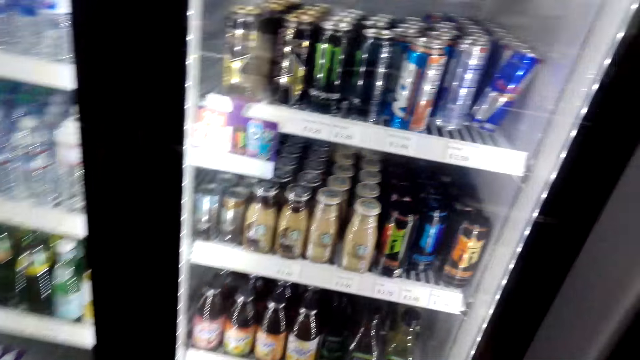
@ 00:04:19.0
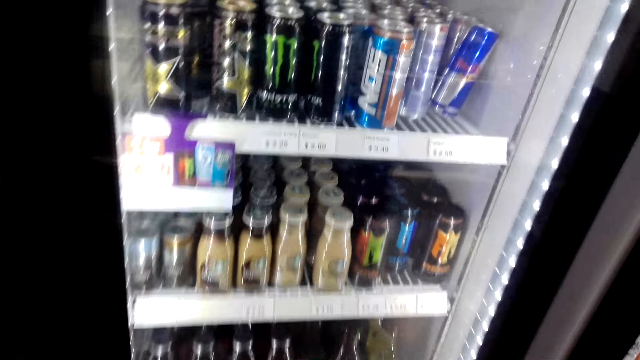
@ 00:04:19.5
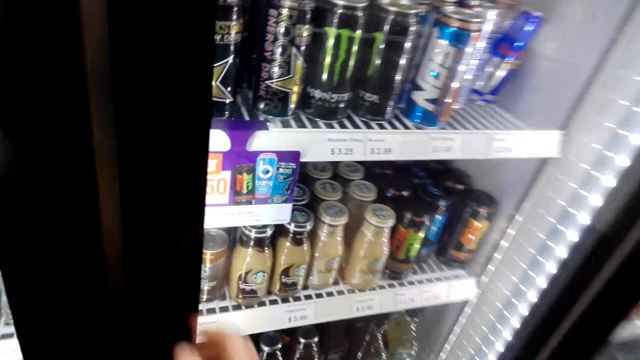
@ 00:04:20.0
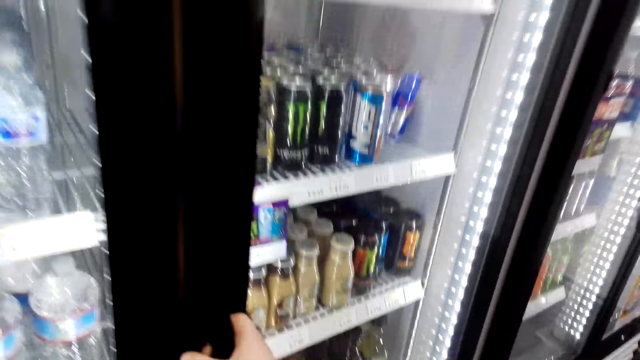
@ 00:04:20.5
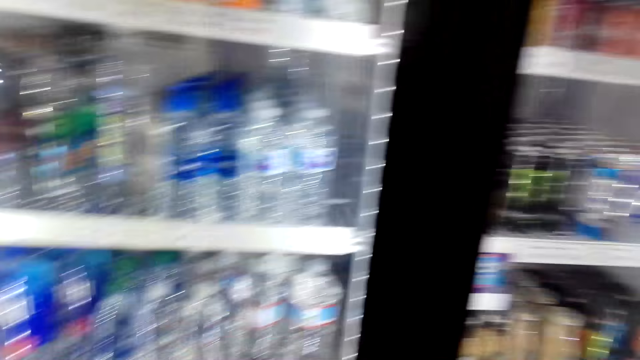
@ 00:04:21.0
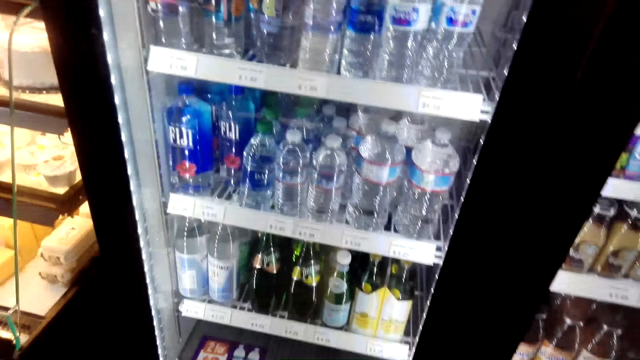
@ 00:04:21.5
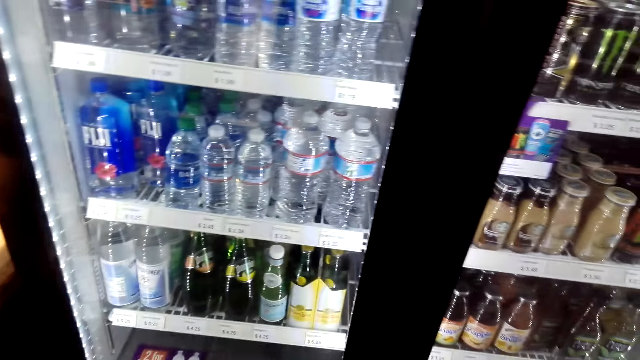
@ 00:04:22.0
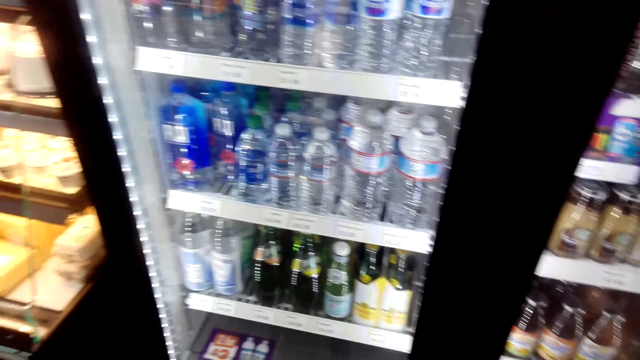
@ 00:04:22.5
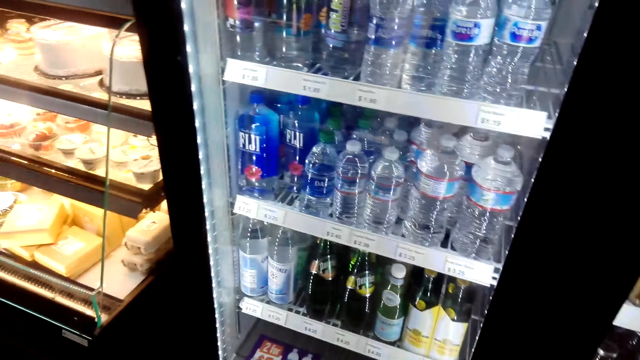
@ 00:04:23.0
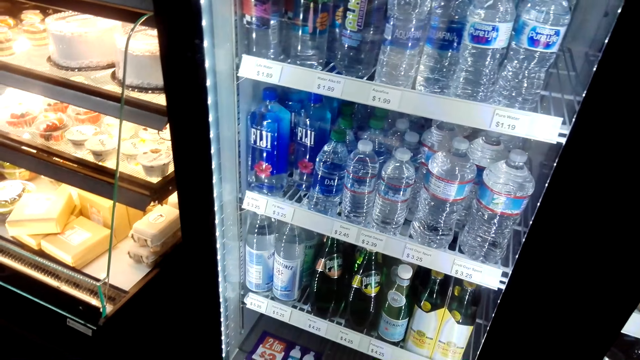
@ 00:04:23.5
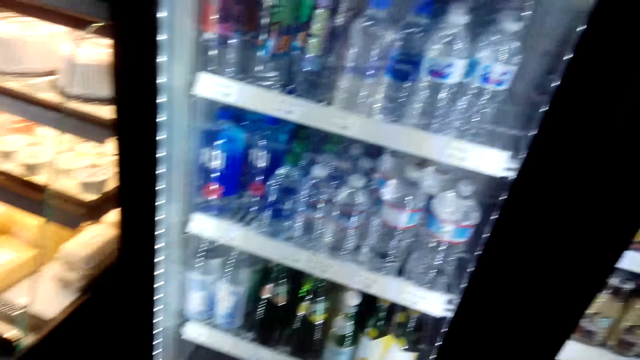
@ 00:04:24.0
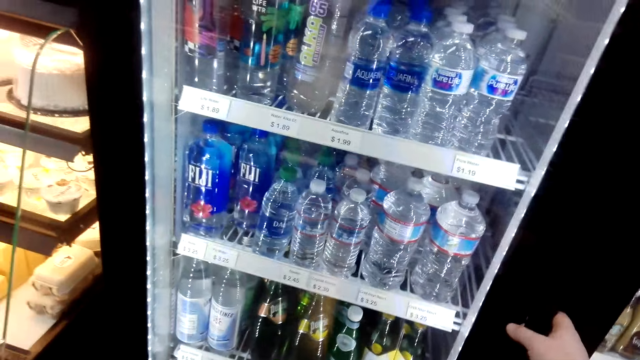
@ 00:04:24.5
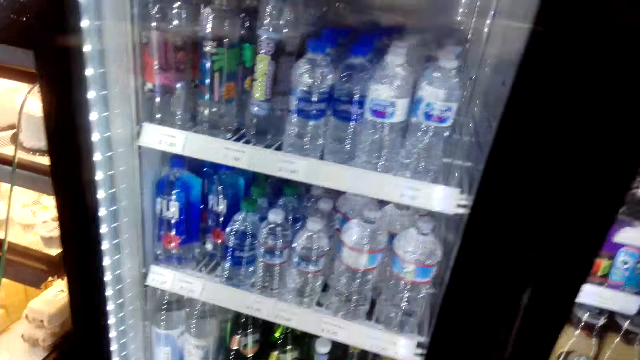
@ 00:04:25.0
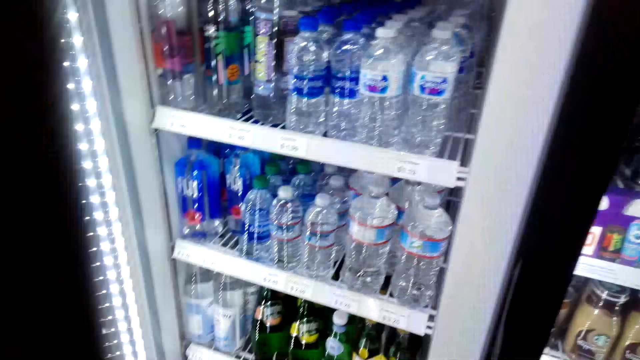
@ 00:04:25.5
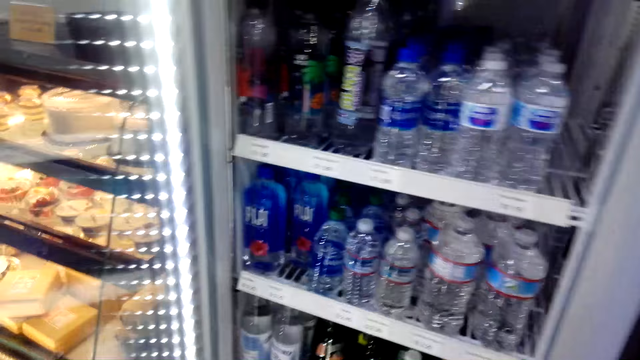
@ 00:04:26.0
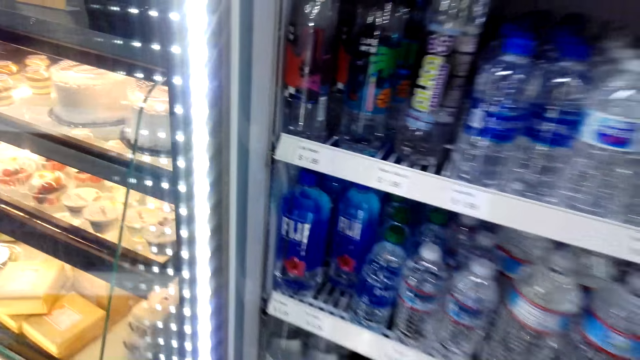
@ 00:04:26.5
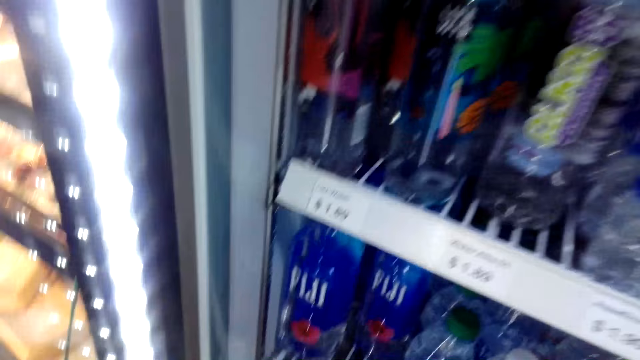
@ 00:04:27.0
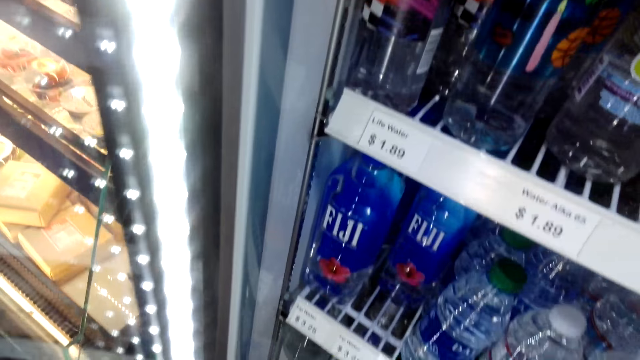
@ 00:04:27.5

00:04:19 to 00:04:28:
The camera wearer holds the fridge. They open the fridge.

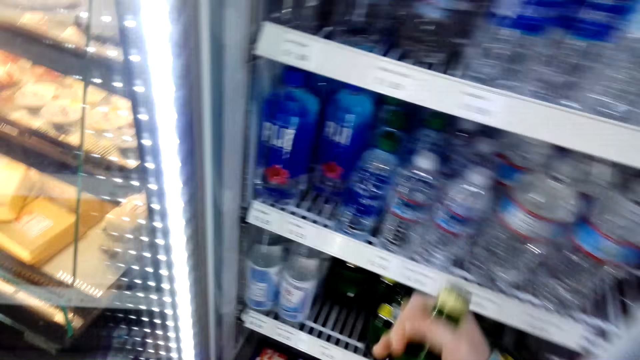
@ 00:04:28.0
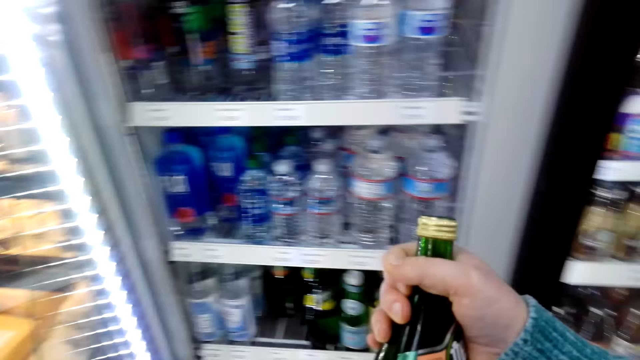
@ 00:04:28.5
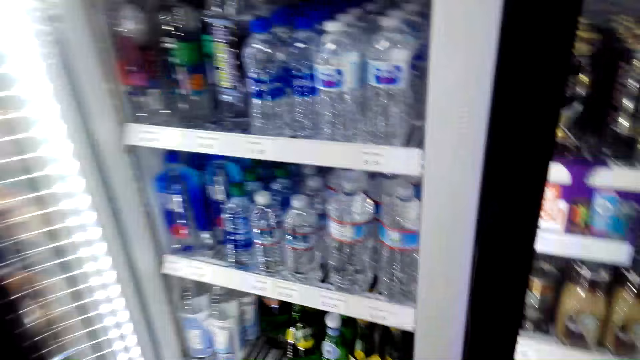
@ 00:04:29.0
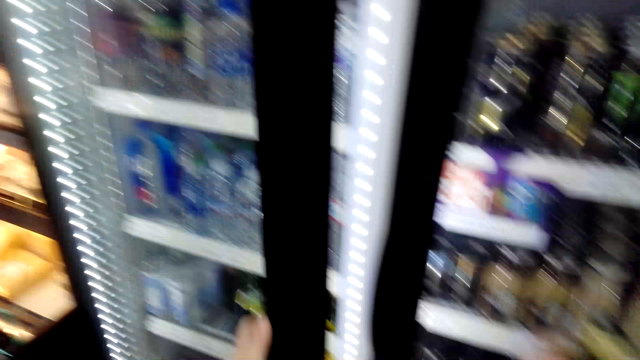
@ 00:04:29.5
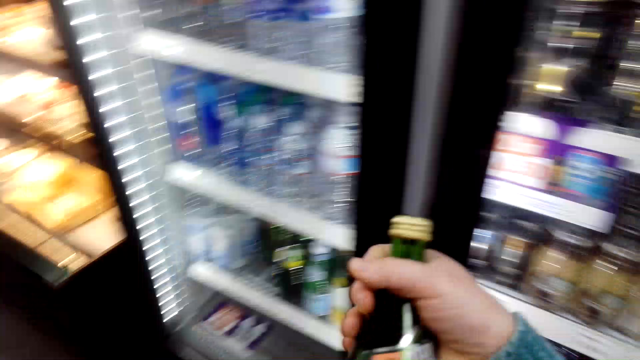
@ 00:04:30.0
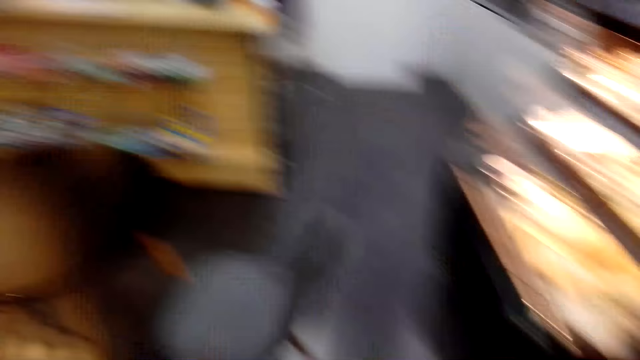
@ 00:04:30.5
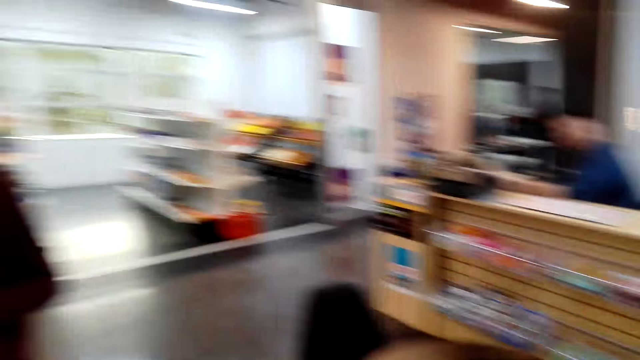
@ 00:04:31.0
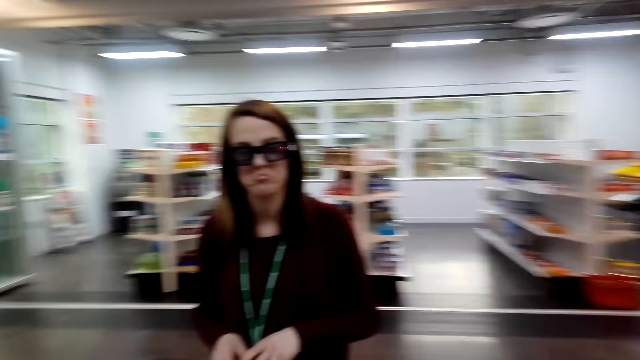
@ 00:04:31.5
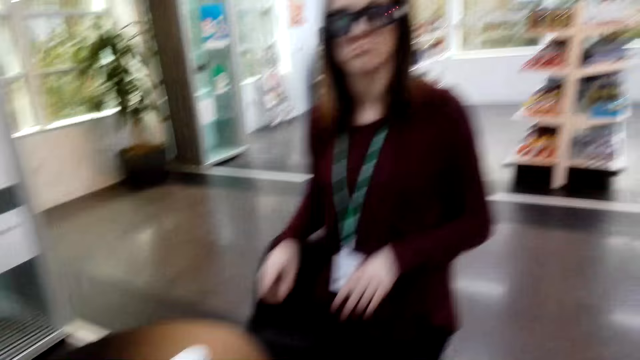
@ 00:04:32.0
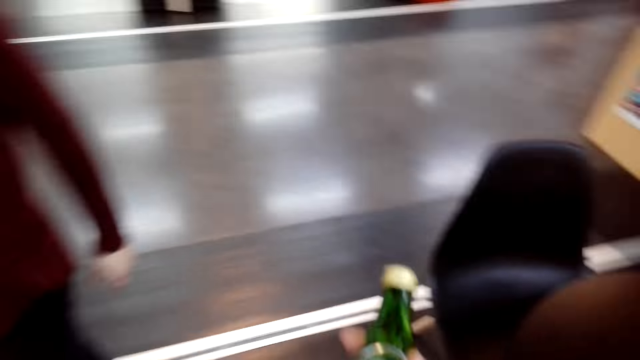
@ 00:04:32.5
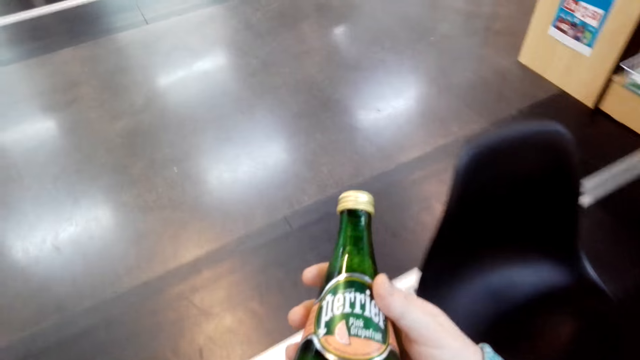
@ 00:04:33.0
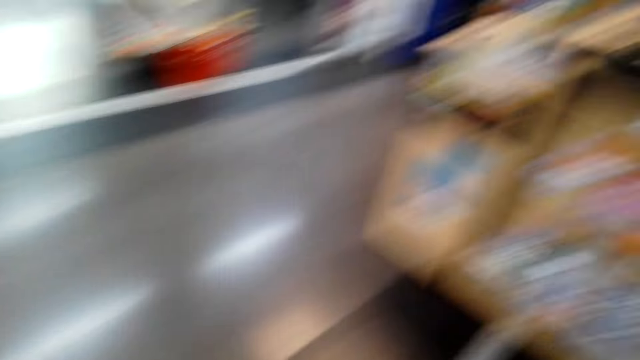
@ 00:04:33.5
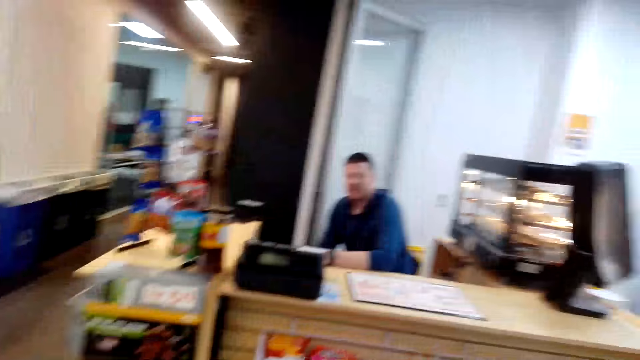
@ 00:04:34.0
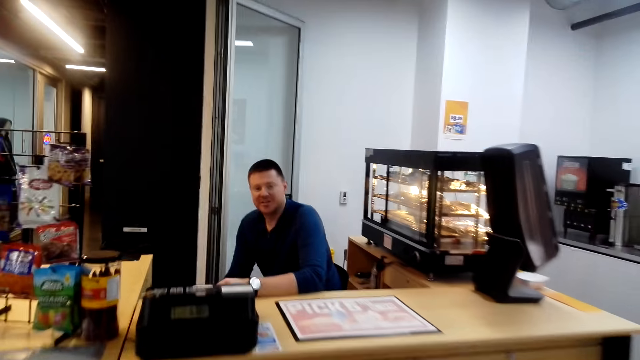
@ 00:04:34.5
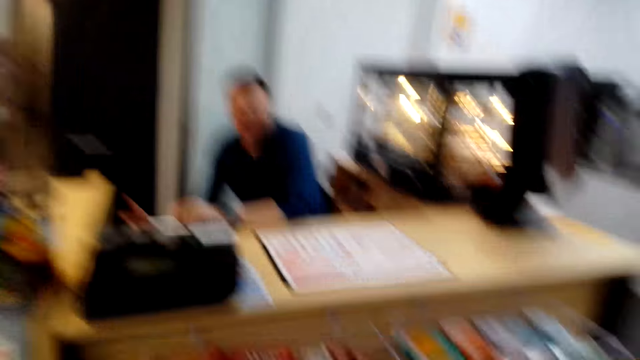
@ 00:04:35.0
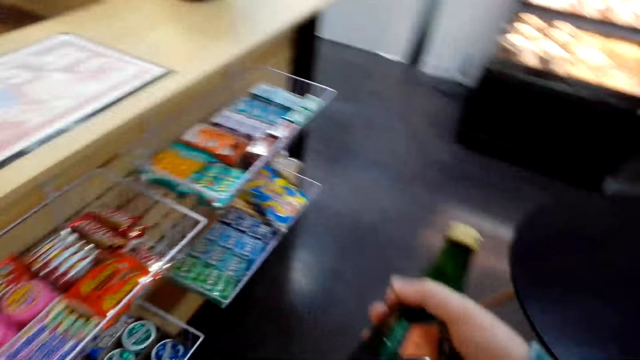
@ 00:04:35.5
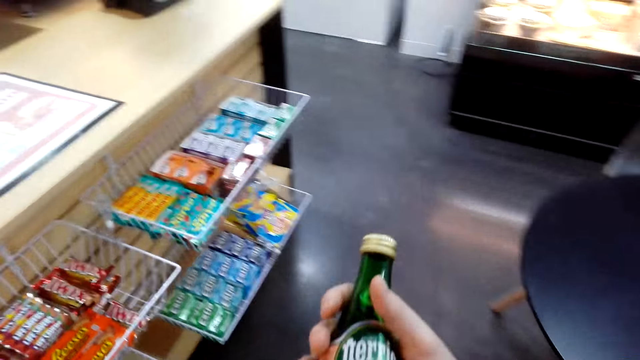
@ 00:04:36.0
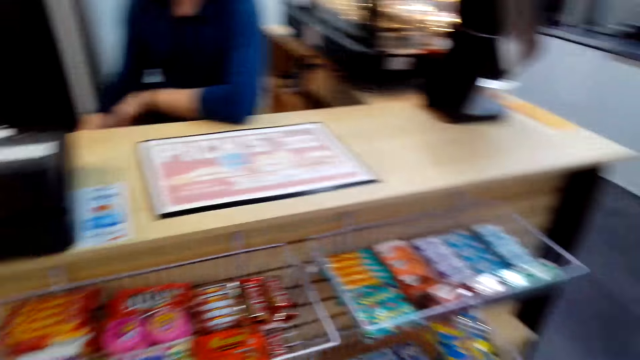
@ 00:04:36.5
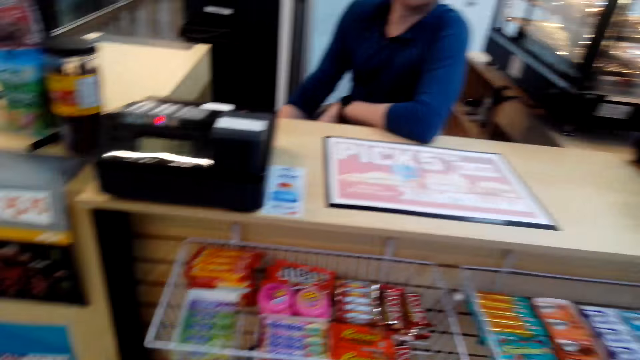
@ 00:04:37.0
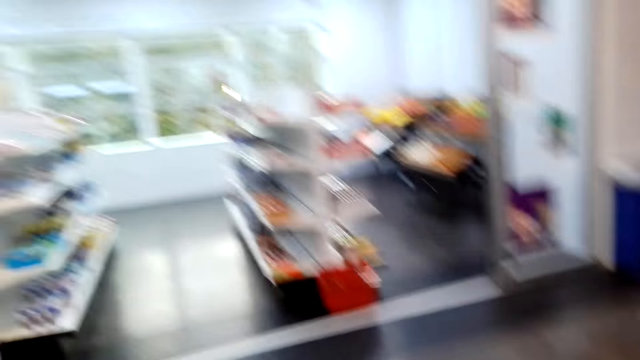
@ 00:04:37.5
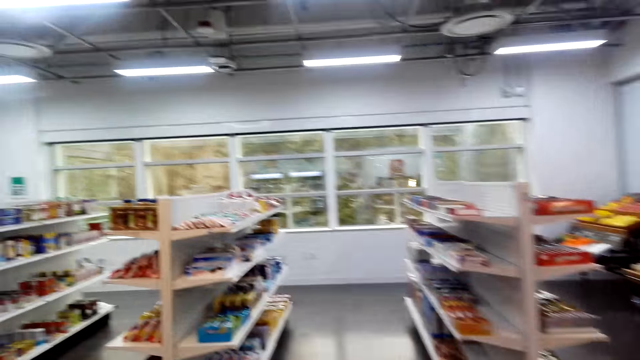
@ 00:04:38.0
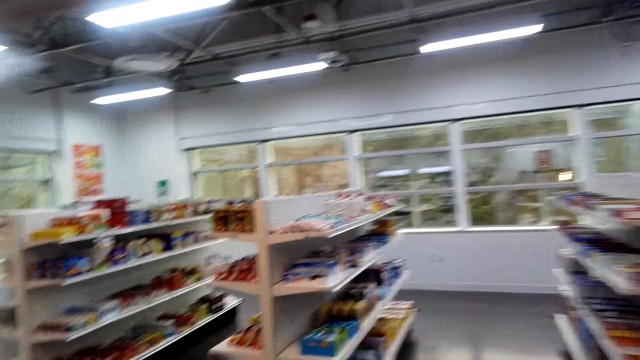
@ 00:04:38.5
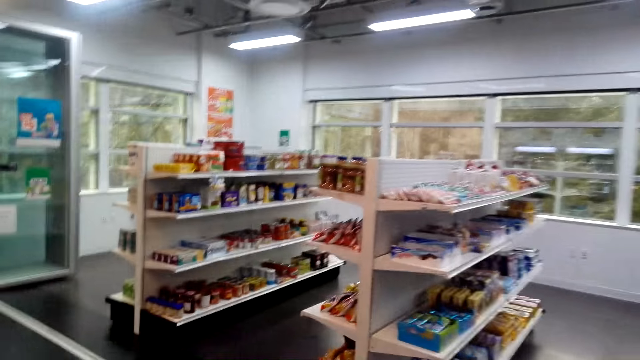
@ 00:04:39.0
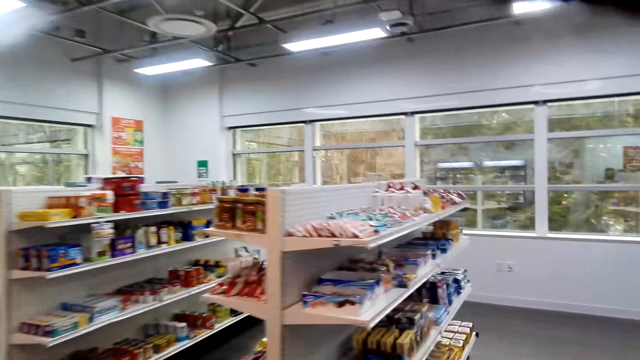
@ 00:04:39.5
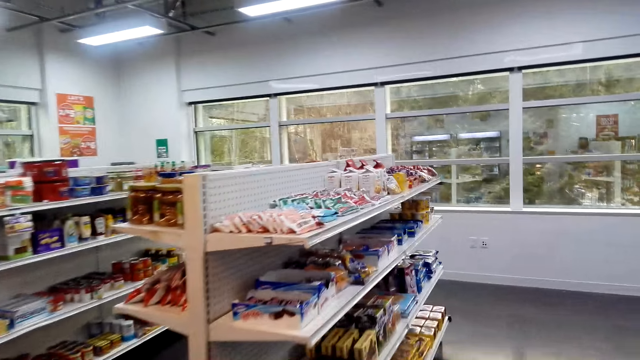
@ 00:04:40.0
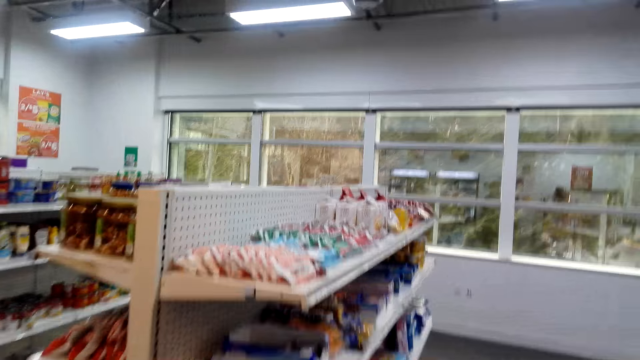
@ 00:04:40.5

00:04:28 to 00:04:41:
The camera wearer takes a bubble water from the fridge. They close the fridge. They walk to the counter. They walk to the convenience store. They walk around.
